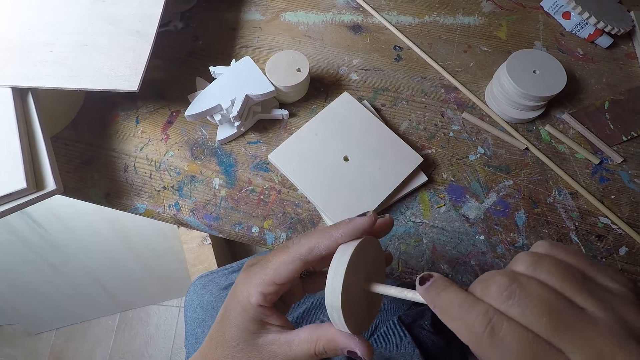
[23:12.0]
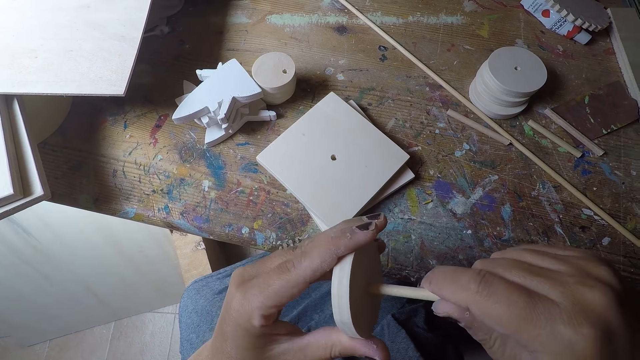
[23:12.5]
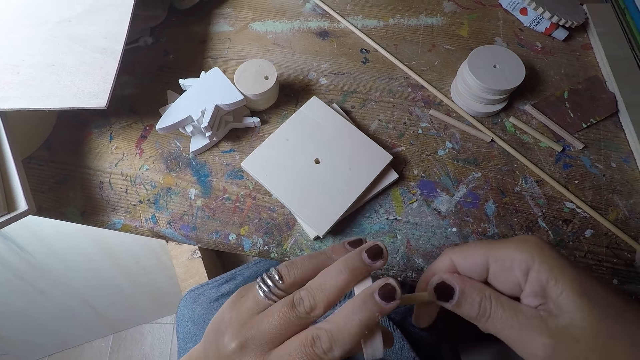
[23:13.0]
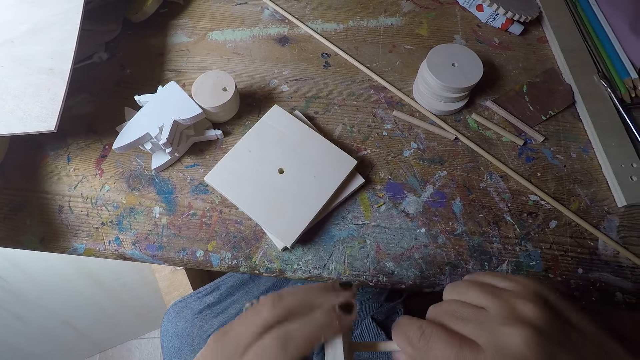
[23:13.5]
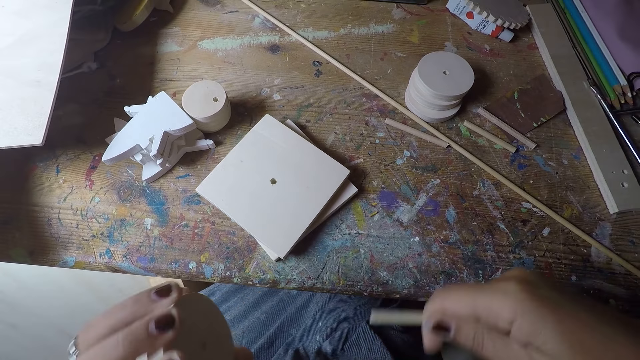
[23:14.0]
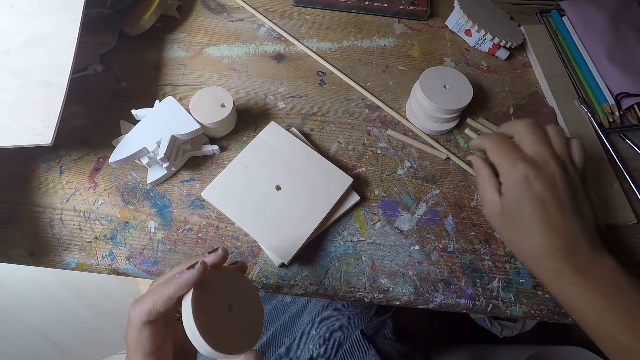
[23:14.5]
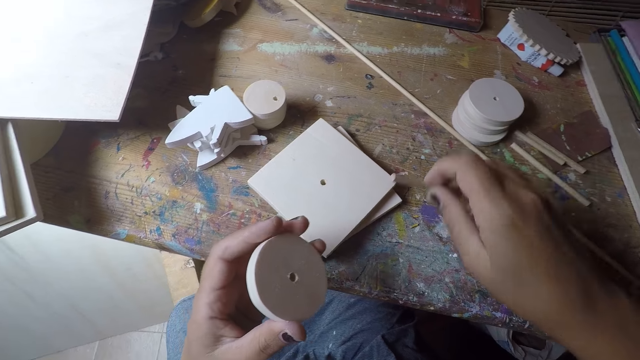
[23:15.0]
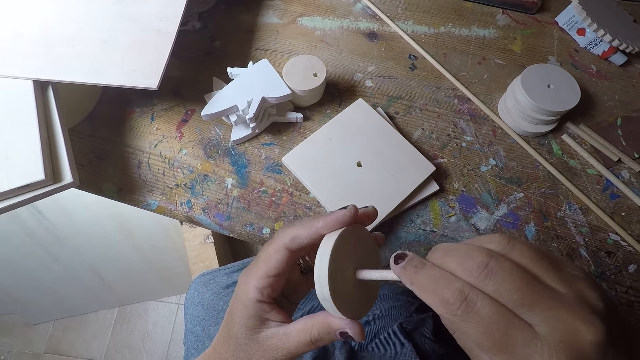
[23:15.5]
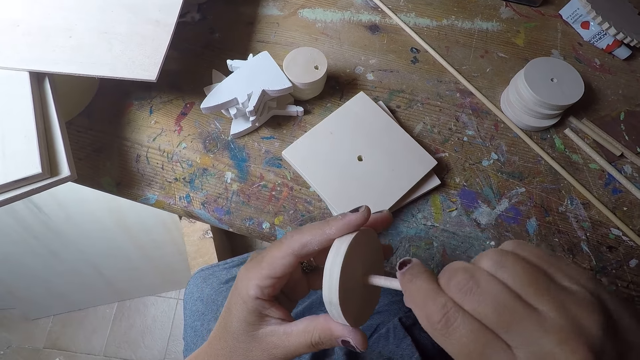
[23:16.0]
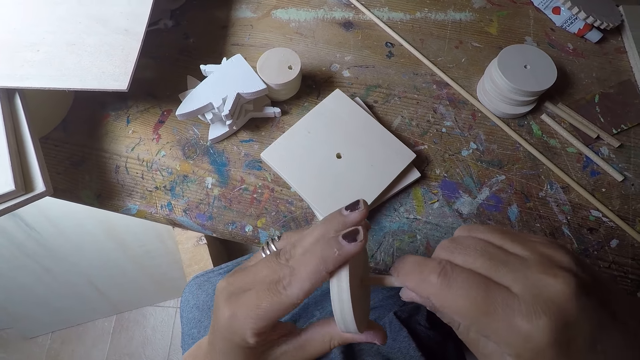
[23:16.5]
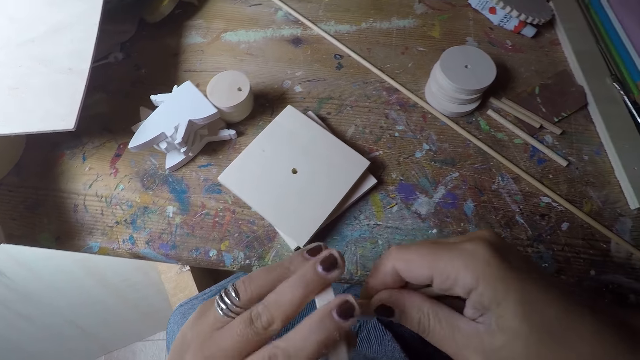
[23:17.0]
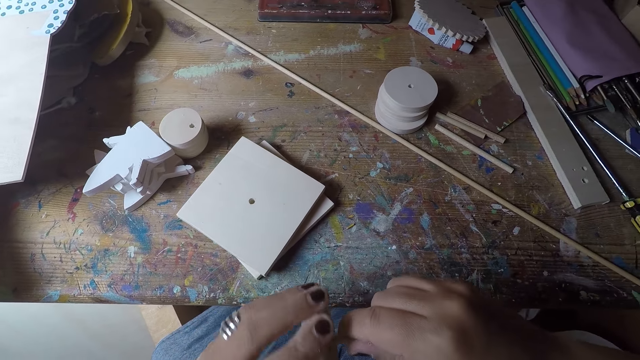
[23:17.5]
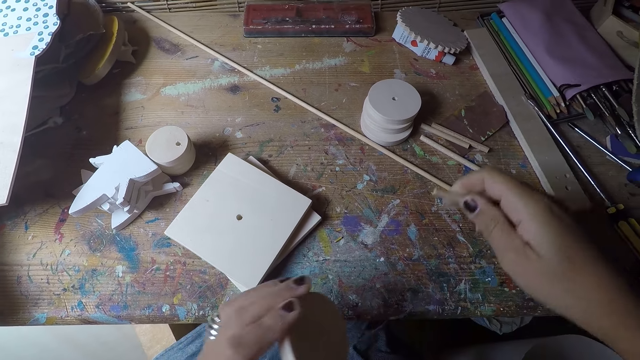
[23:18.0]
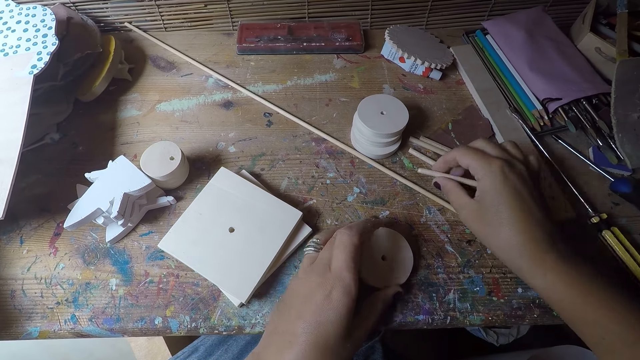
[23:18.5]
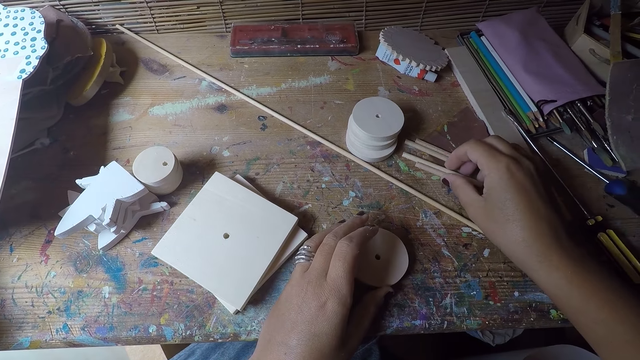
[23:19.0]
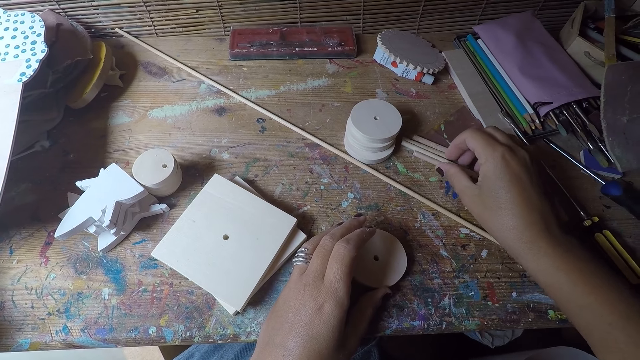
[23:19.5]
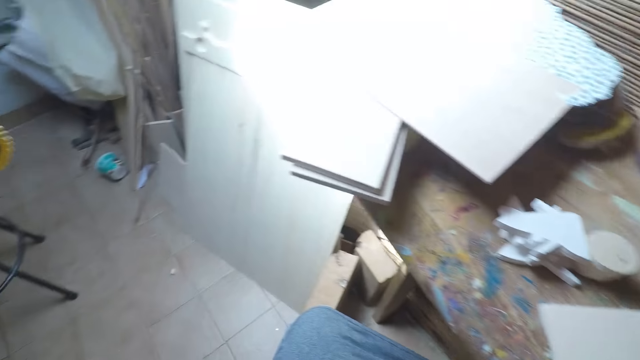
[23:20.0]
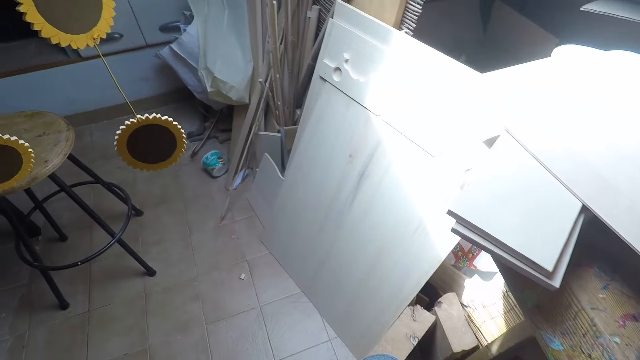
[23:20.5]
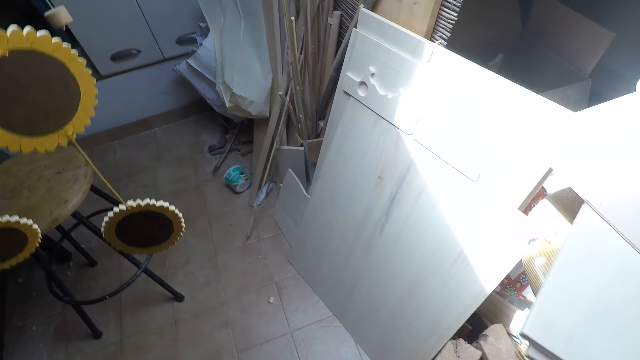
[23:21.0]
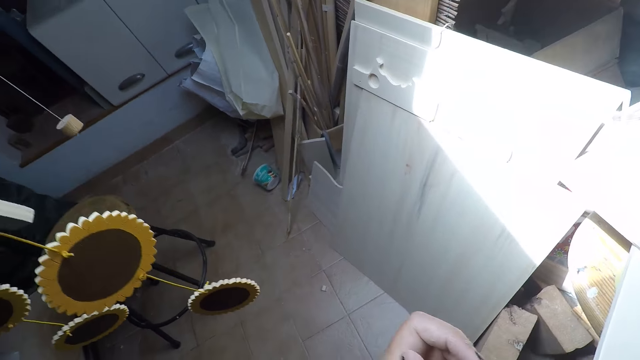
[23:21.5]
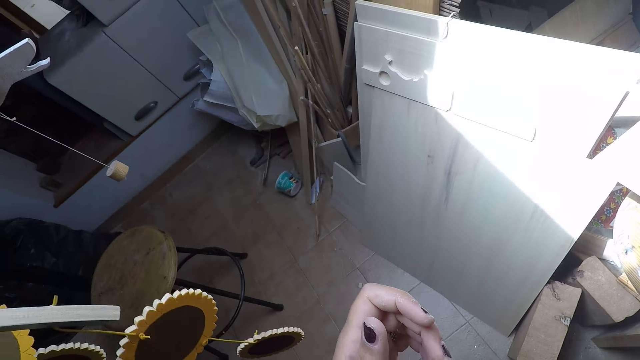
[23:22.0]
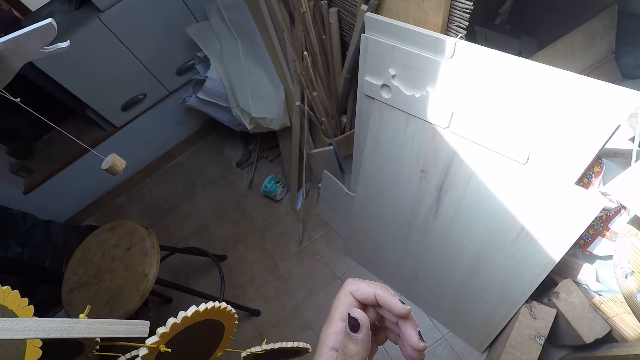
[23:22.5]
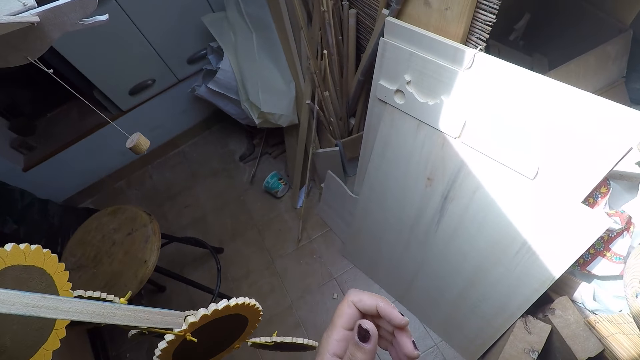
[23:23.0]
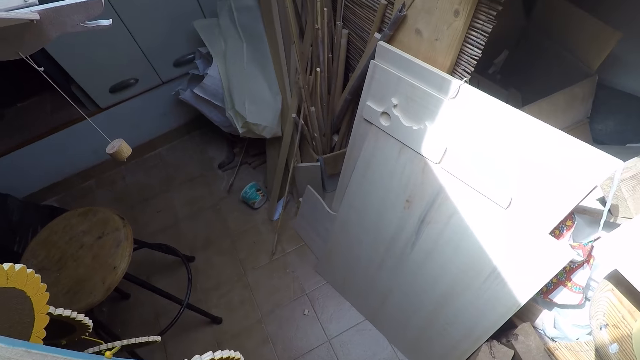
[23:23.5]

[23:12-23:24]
The camera wearer detaches the pieces of wood. He drops the thin piece of wood on the workshop table with his right hand. He picks a small piece of wood on the workshop table with his right hand. He fixes the small thin piece of wood into the circular wood with his right hand. He removes the small piece of wood from the circular wood with his right hand. He drops the thin piece of wood on the workshop table with his right hand. He drops the circular wood in his left hand on the workshop table. He adjusts the thin pieces of wood on the workshop table with his right hand. He walks towards some pile of woods in the workshop.

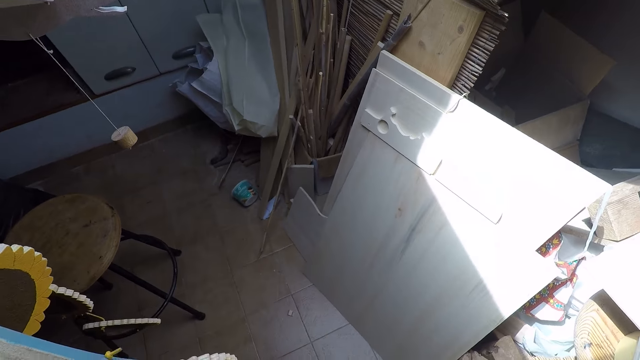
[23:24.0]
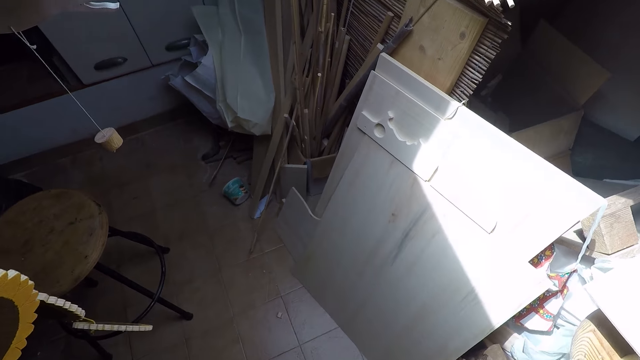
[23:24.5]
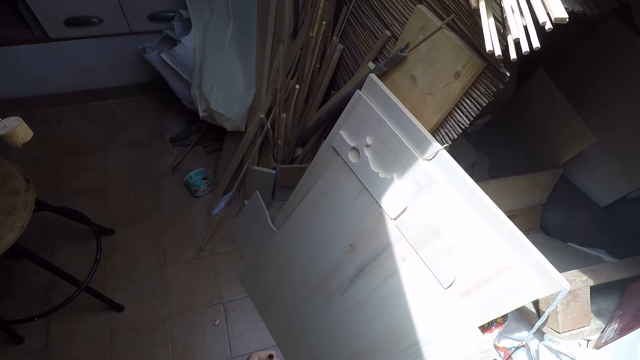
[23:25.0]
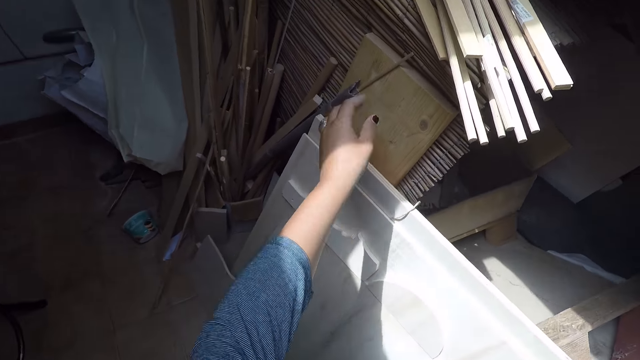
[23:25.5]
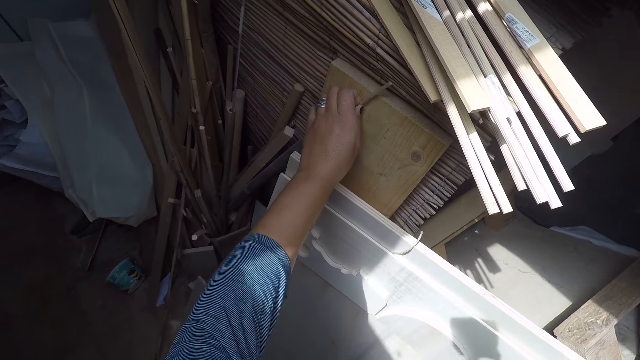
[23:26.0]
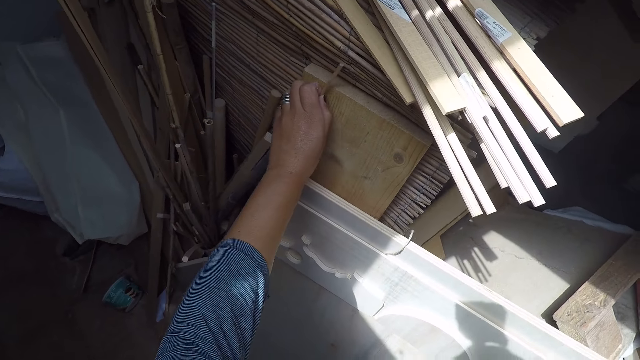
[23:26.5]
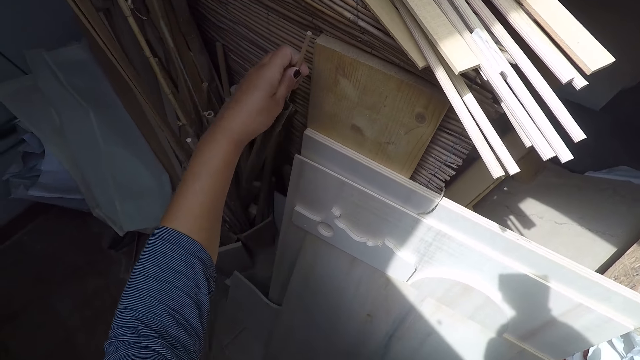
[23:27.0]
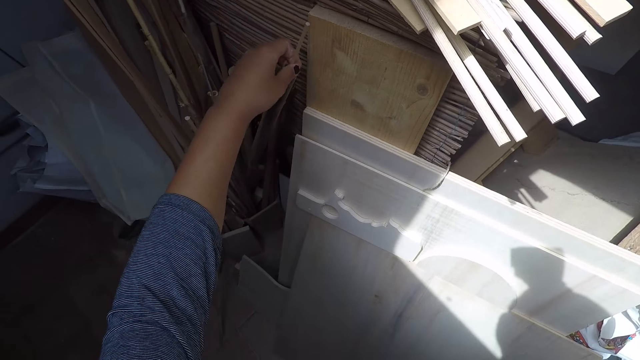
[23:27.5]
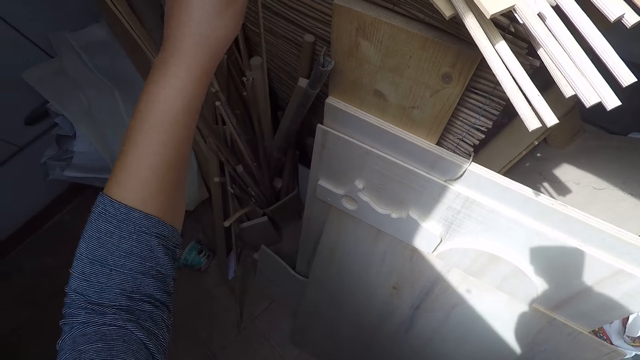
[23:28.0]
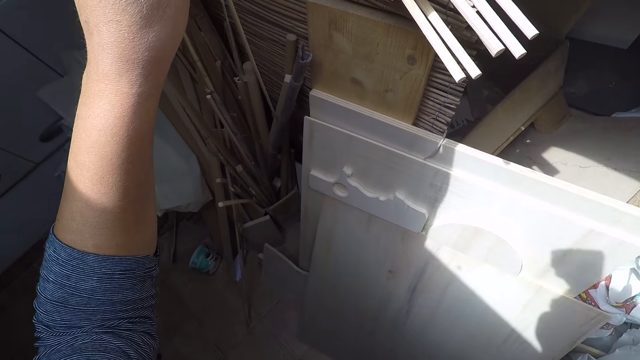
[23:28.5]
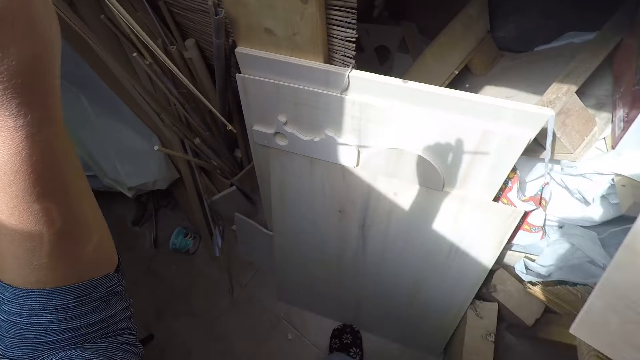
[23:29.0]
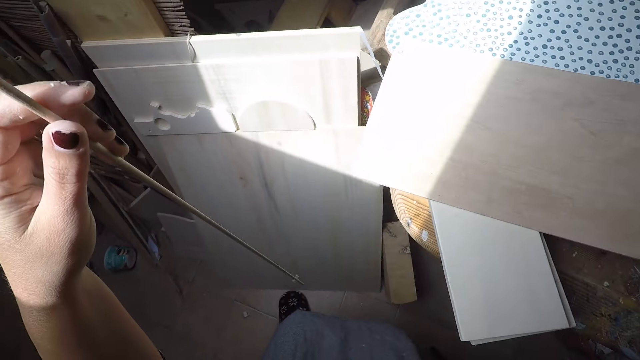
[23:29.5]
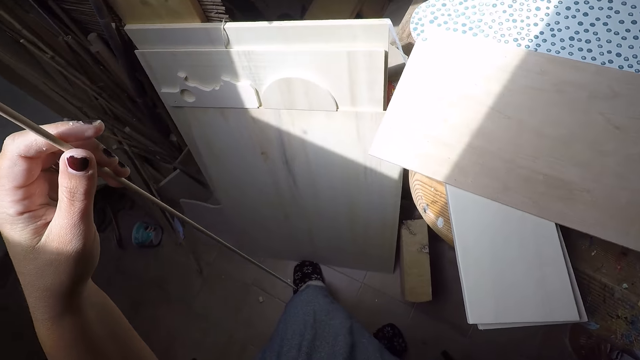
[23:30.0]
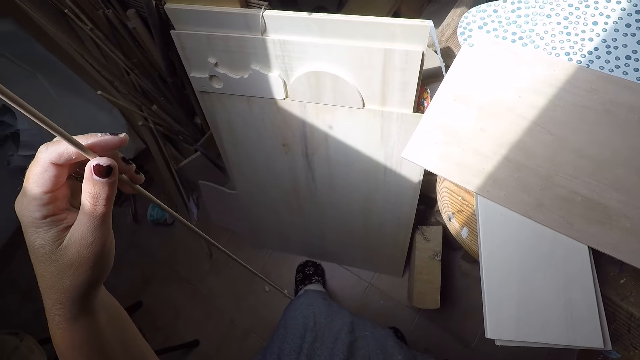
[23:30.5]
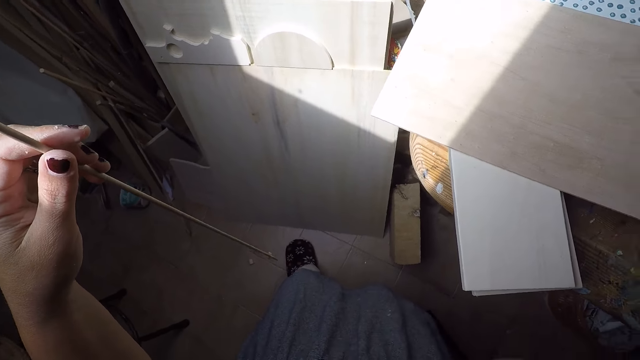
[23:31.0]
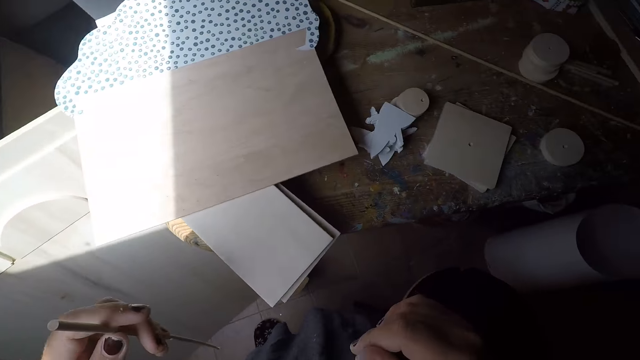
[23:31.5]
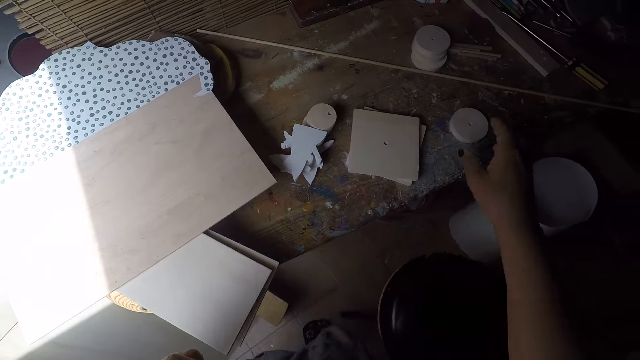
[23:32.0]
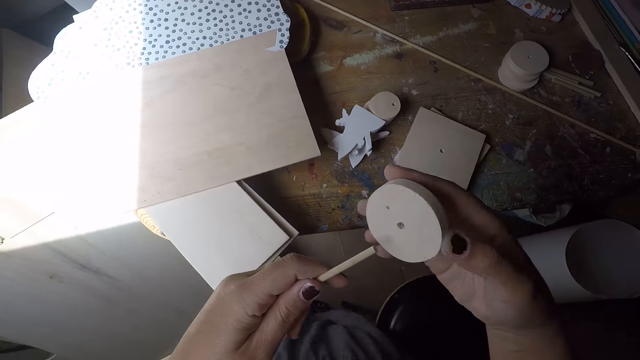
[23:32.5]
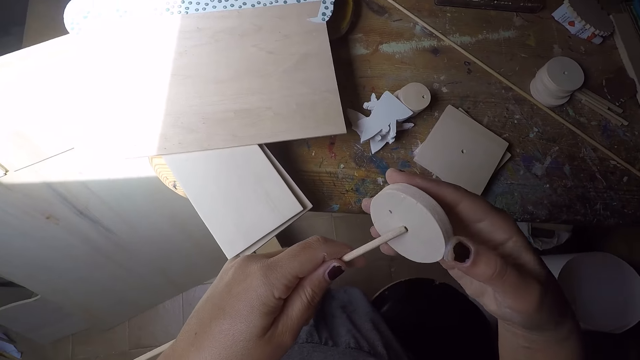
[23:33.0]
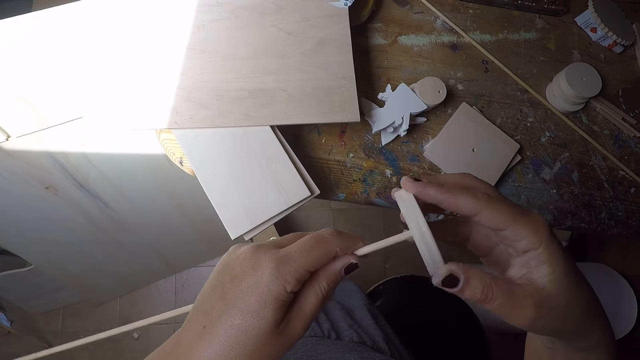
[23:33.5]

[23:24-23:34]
The camera wearer takes a long thin wood among the pile of woods in the workshop with his left hand. He turns towards the workshop table. He walks around the room. He takes the circular wood on the workshop table with his right hand. He fixes the circular wood into the long thin wood with his right hand.
